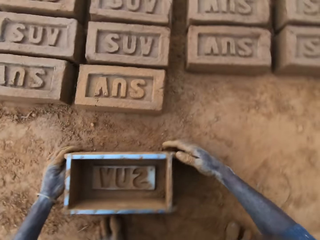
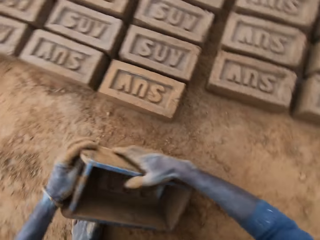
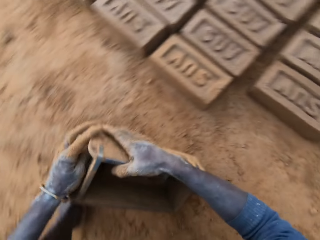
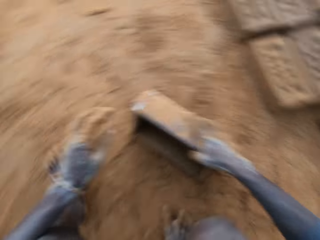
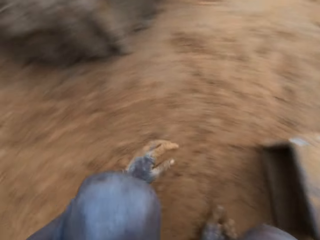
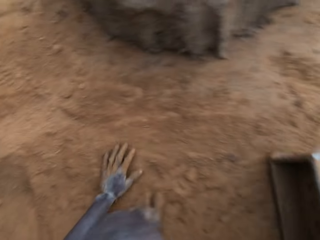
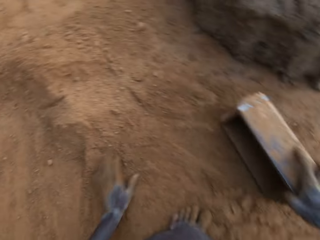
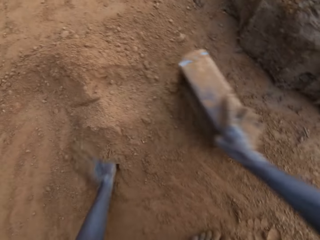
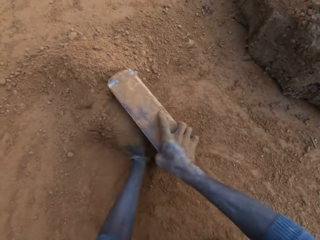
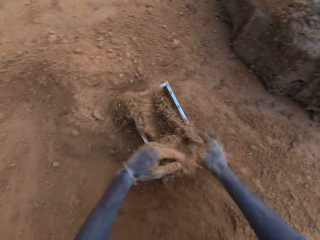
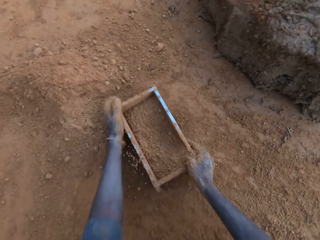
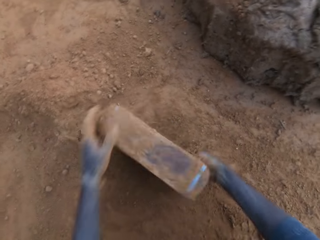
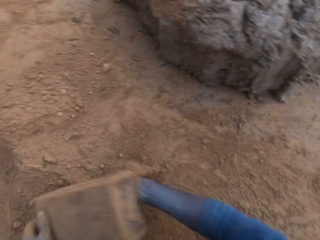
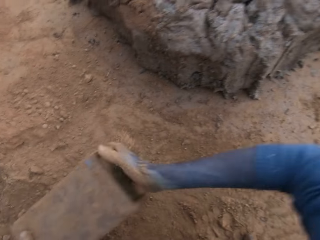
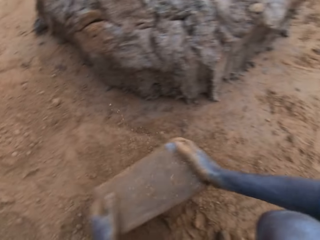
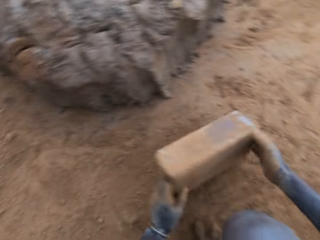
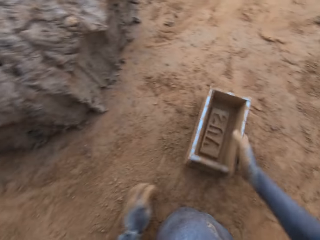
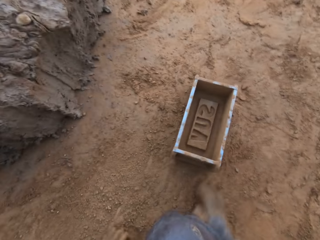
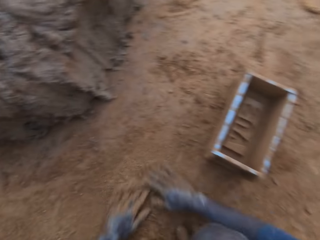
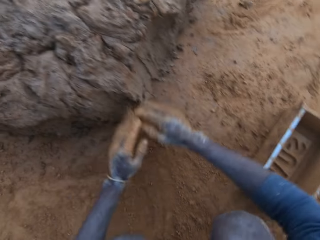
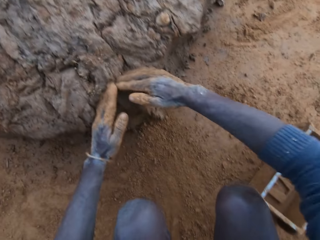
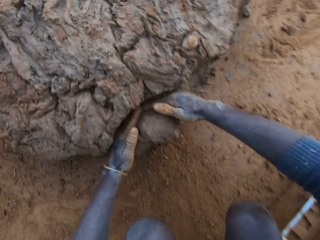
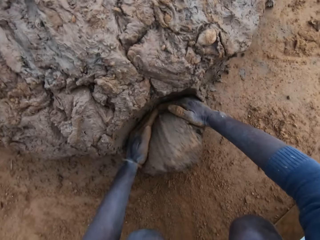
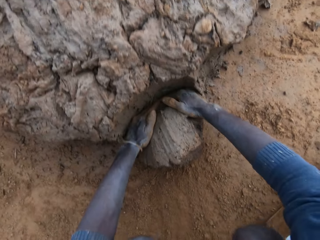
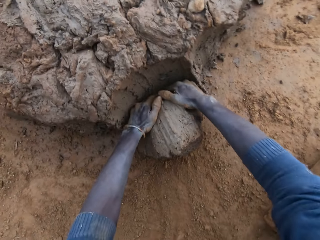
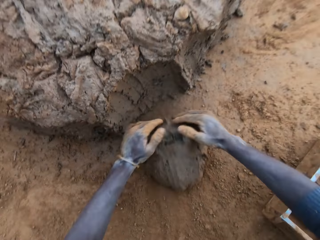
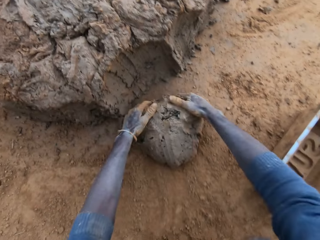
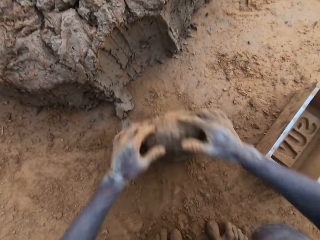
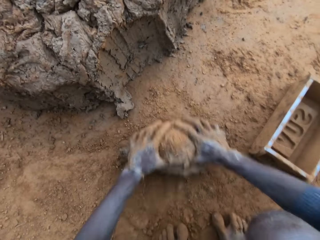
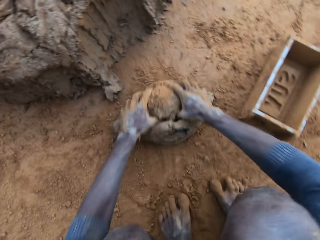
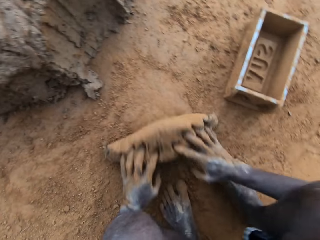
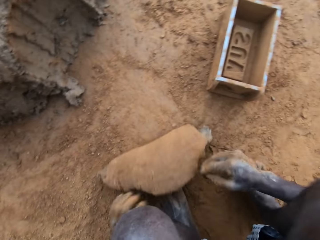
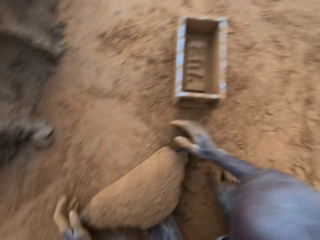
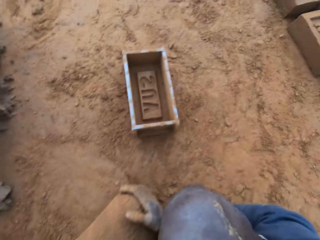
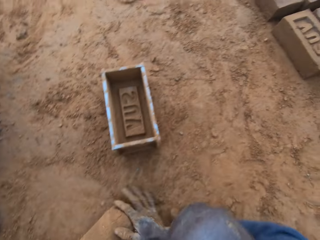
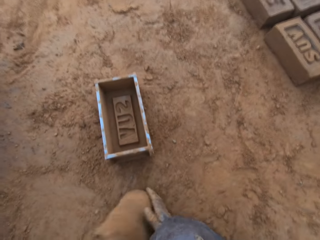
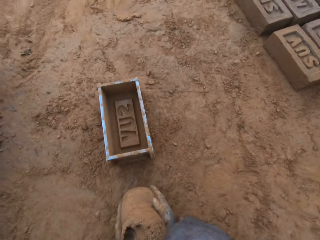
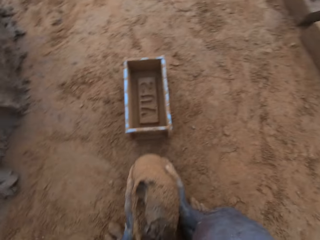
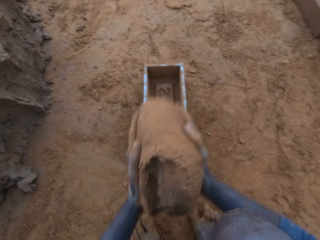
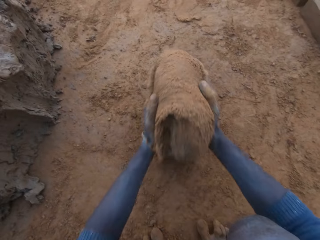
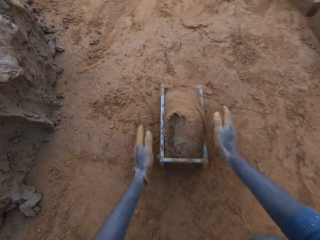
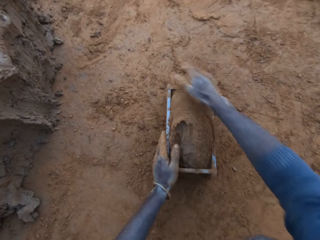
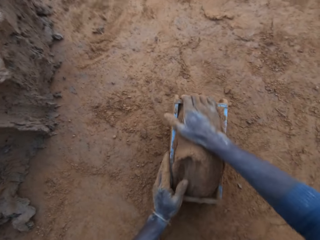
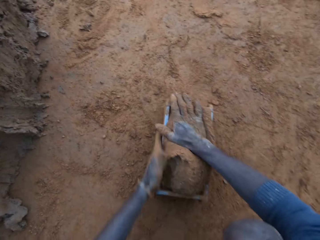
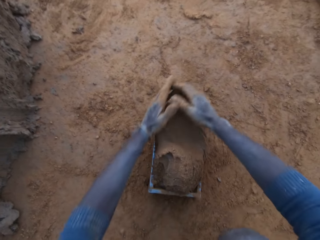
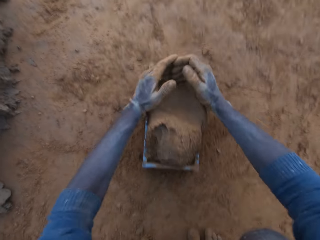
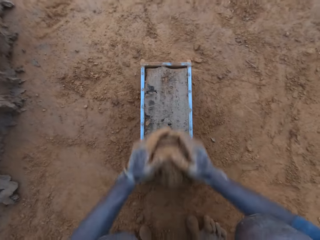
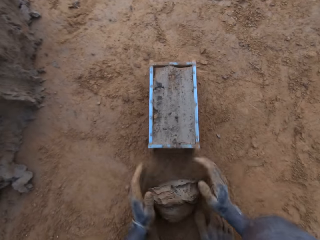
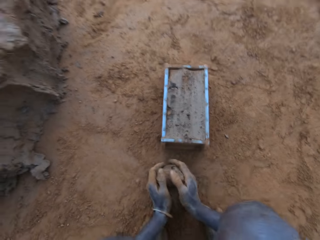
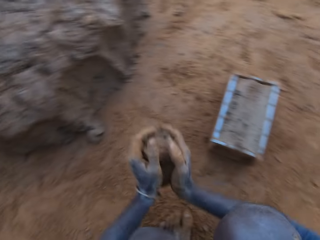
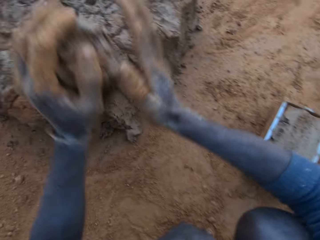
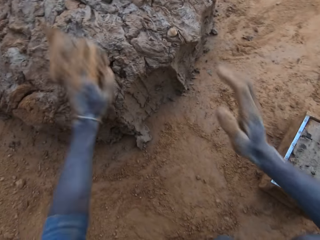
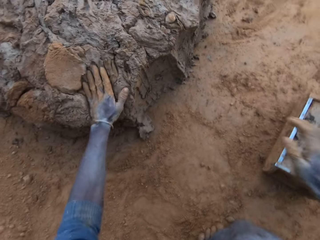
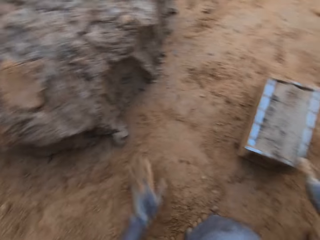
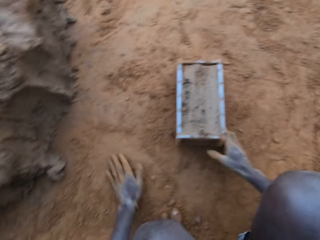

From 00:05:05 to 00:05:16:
The camera wearer puts a container down. He packs sand into the clay mould with his left hand, pours sand out of the clay mould and drops the clay mould on the ground. He packs clay from the clay mud with his hands. He rolls the clay on the ground. He presses the clay with his hands. He puts the clay into the clay mould. He presses the clay with his hands. He scrapes clay from the mould with his hands. He throws the clay on the clay mud. He picks the clay.

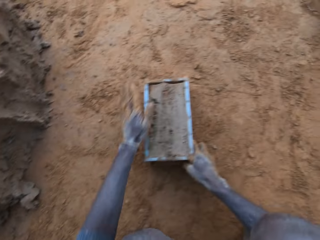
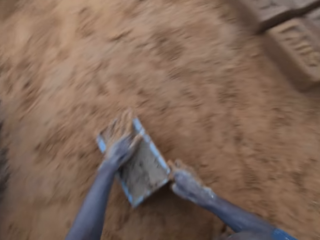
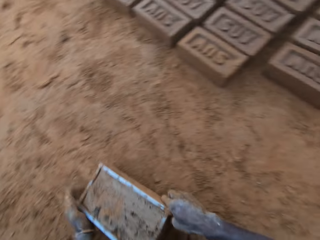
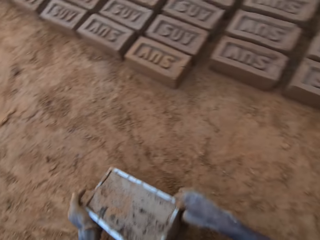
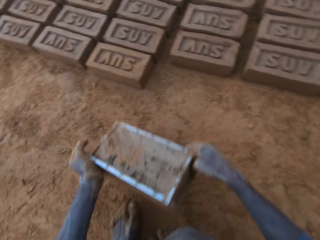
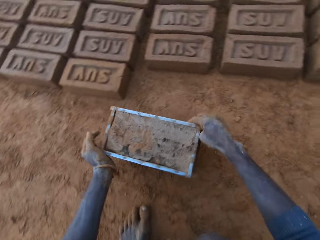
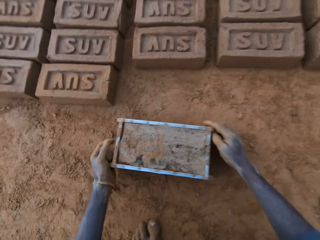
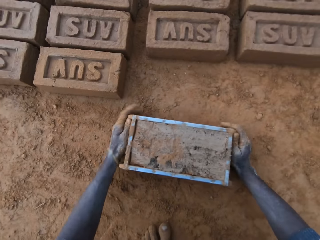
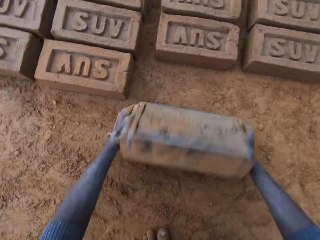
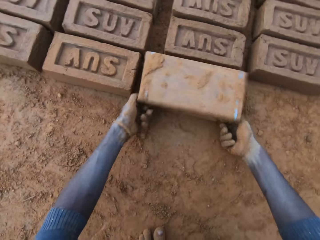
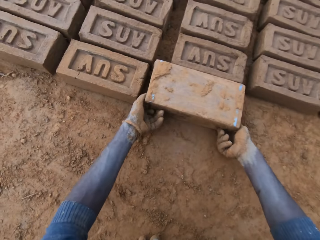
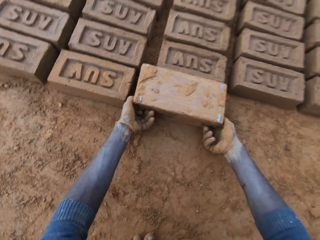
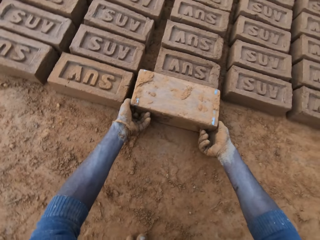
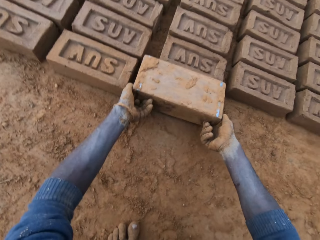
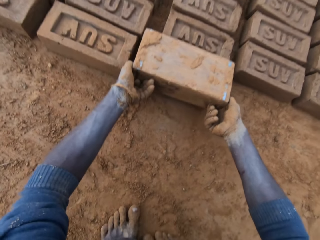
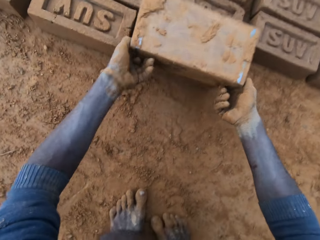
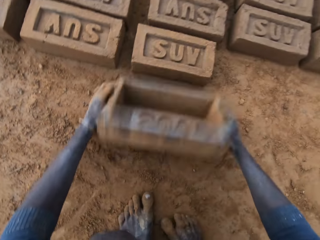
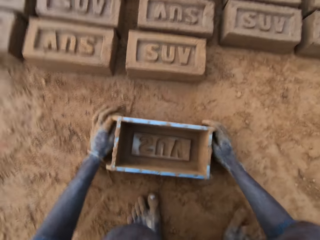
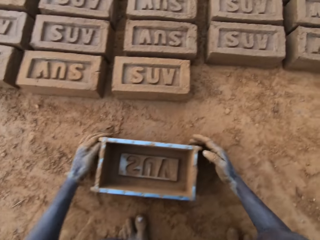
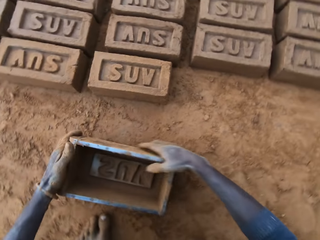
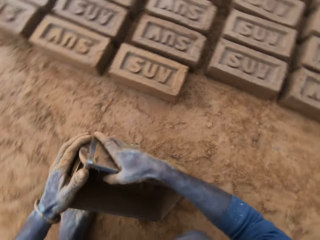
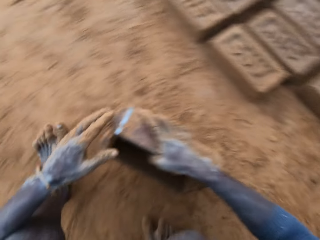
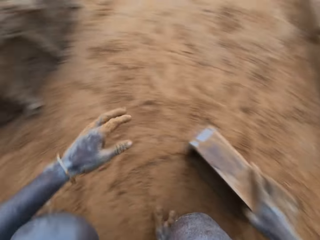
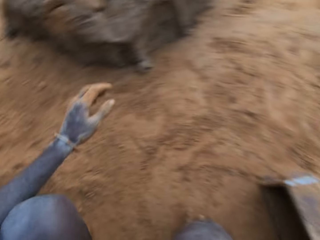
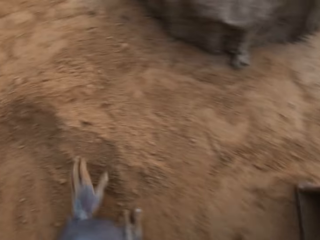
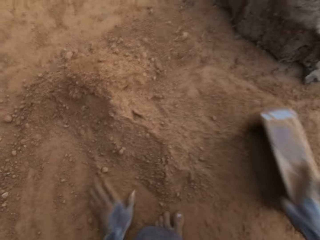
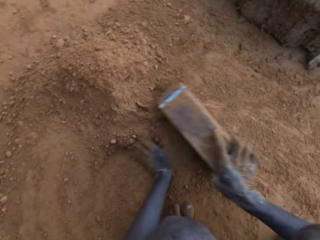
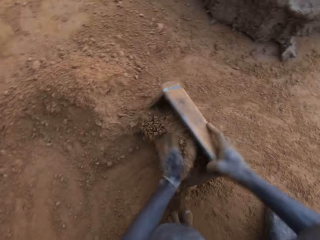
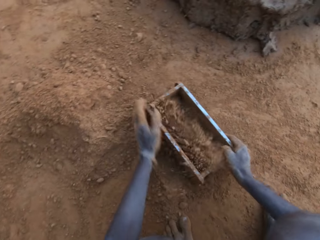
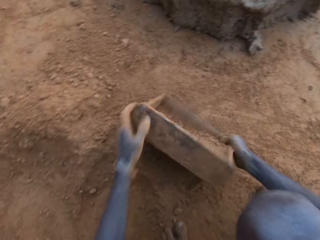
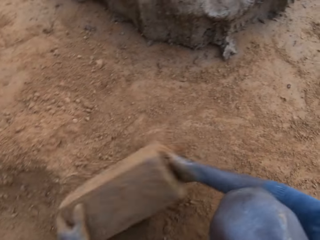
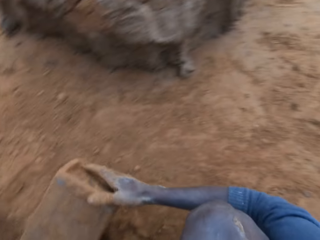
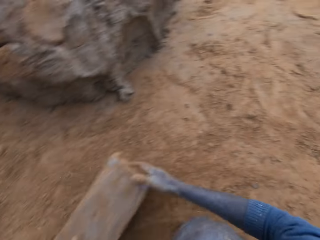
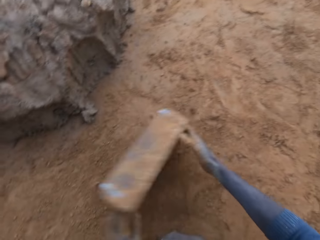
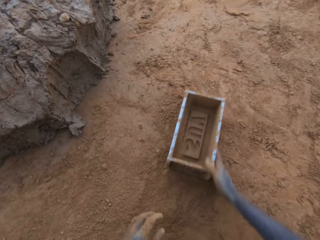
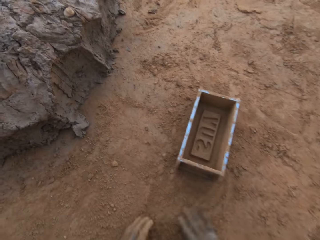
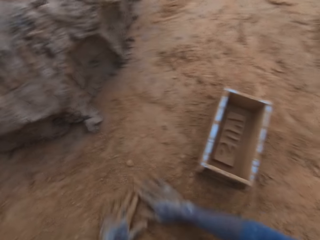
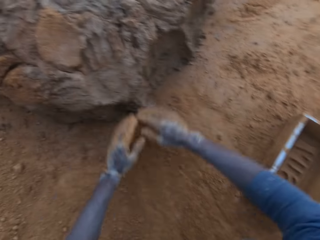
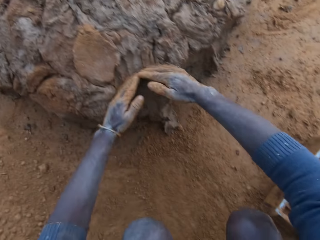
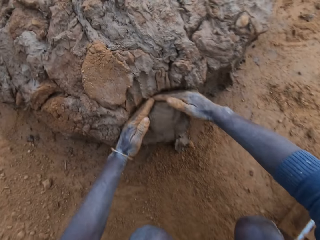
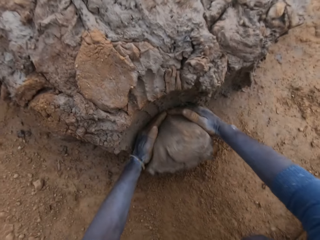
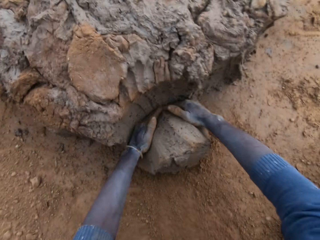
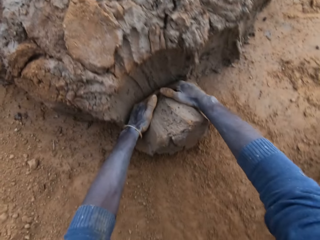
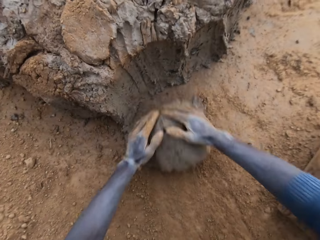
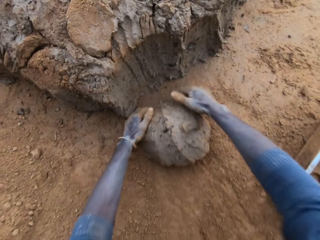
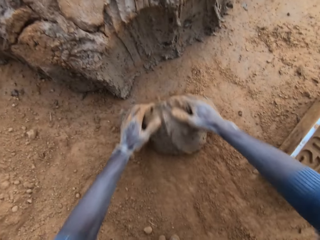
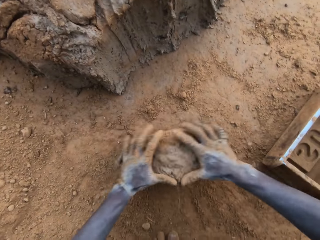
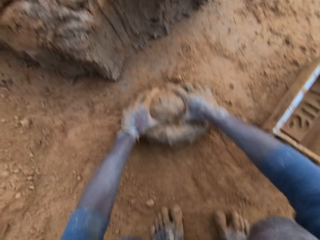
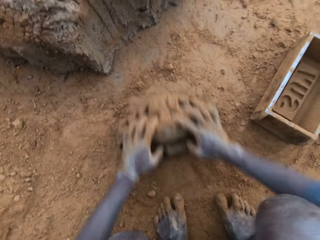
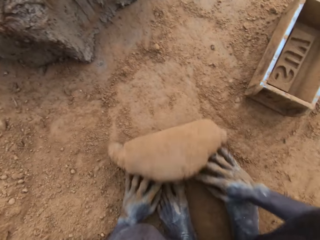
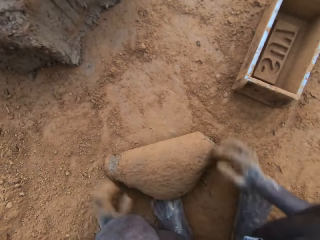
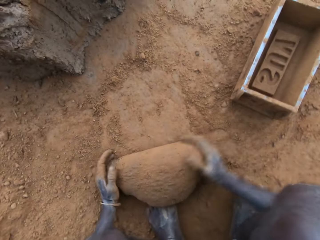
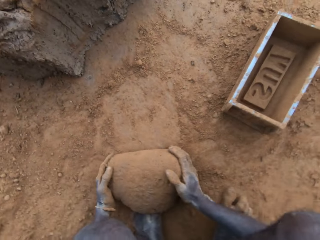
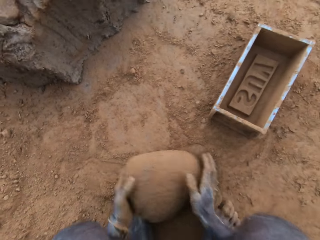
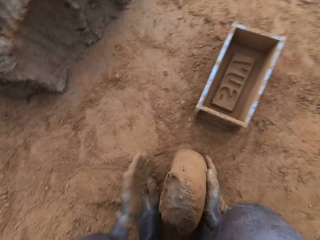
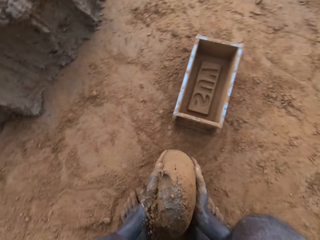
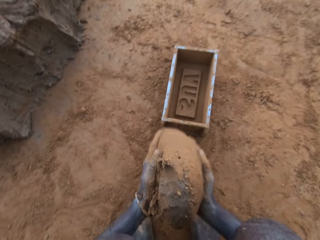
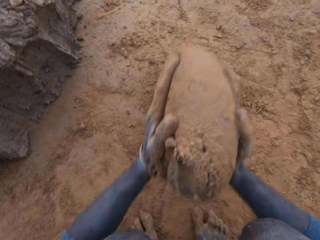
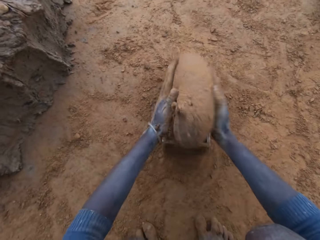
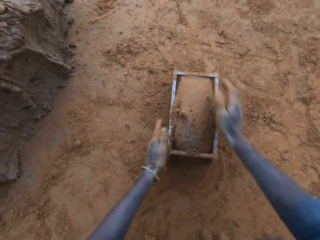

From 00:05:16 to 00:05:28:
The camera wearer pours sand on the clay mould or container. He rolls clay on the ground. He moves the clay mould on the ground with his hands and turns the clay mould on the ground. He lifts the container and puts the container down. He packs sand into the clay mould with his left hand, pours sand out of the clay mould and drops the clay mould on the ground. He rubs his hands on sand. He packs clay from the clay mud with his hands. He rolls the clay down. He presses the clay with his hands. He puts the clay into the clay mould.
